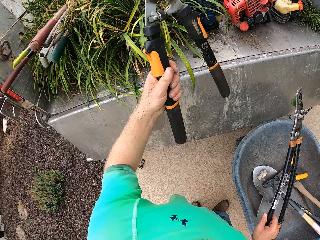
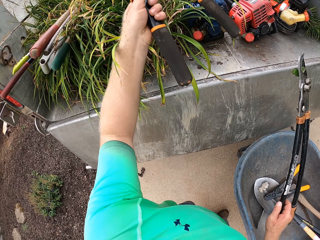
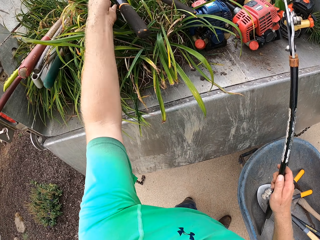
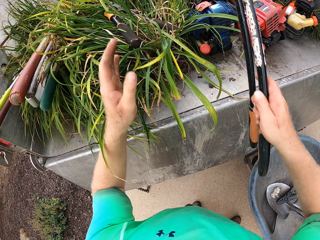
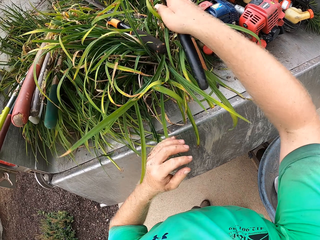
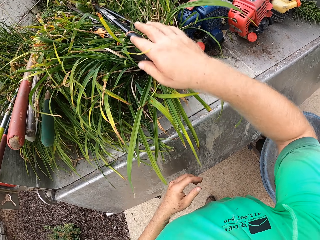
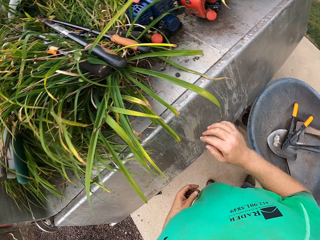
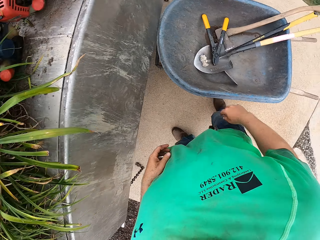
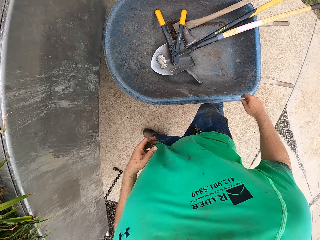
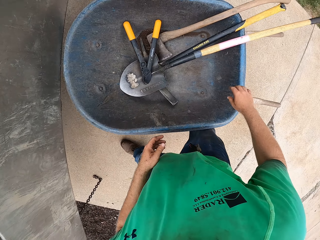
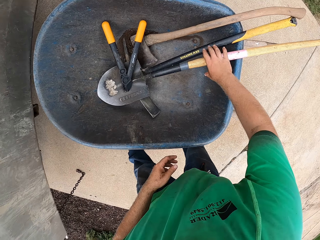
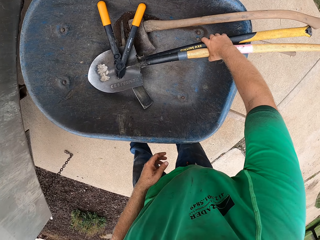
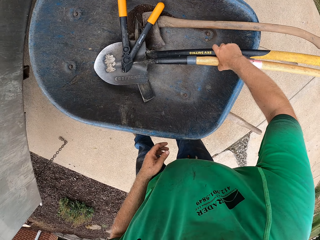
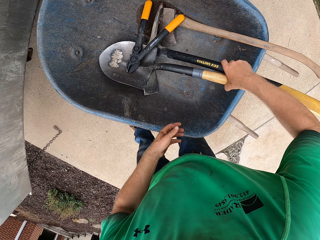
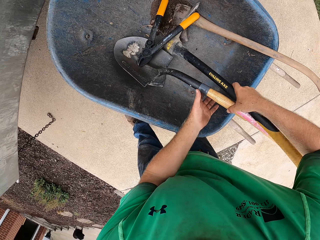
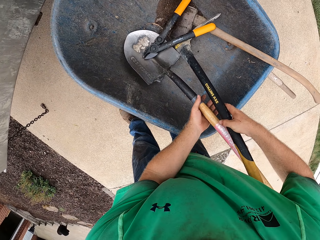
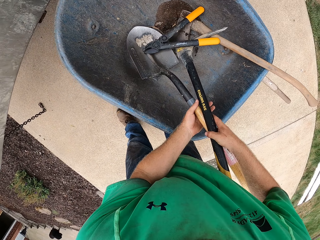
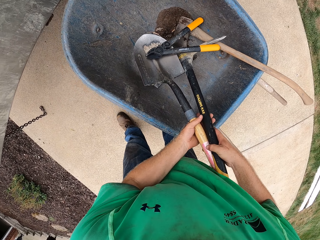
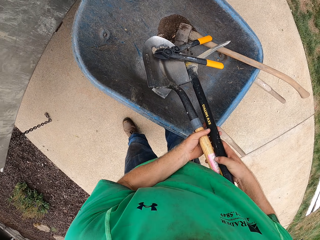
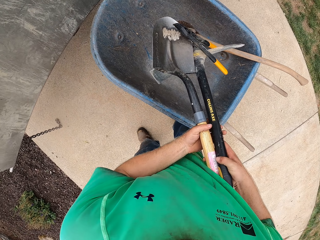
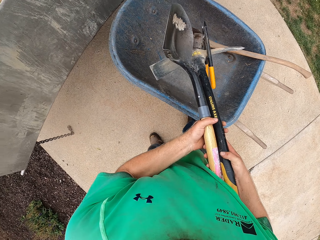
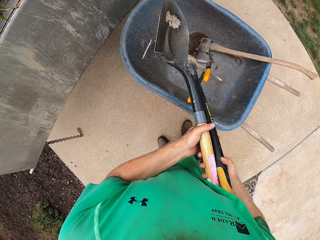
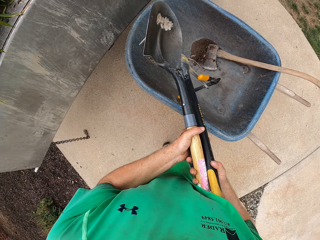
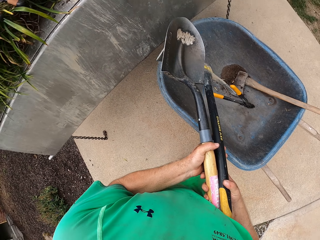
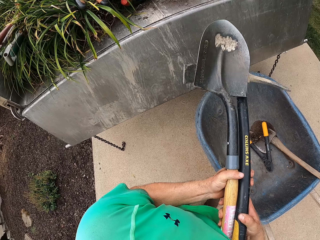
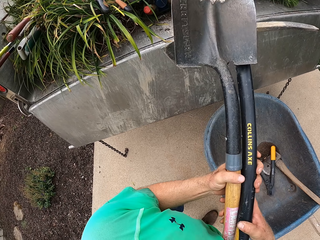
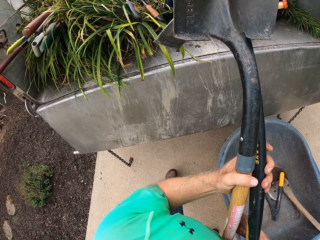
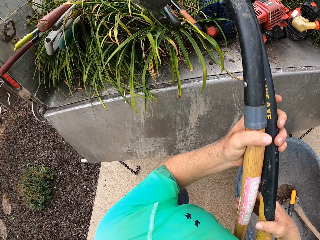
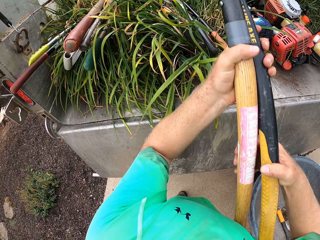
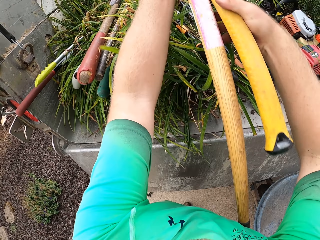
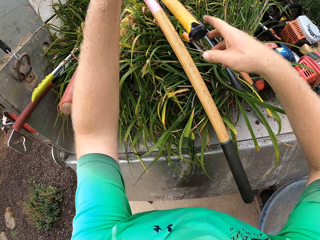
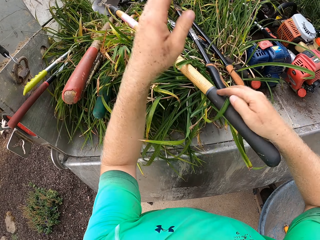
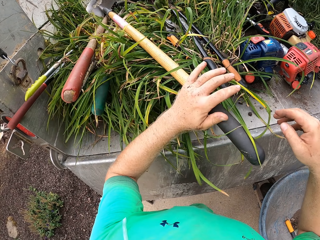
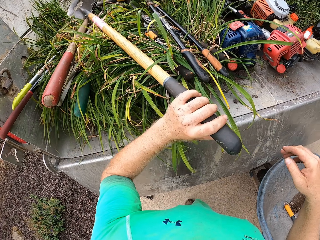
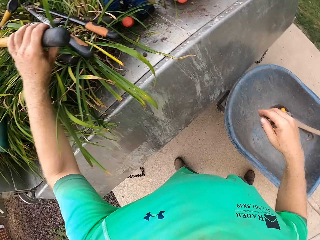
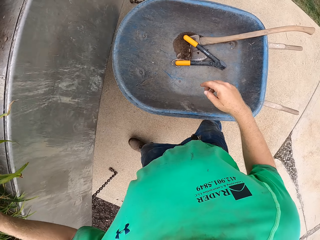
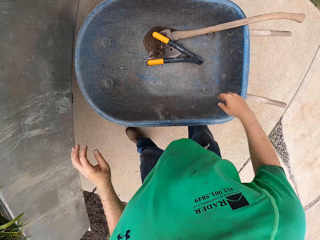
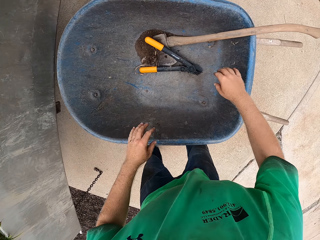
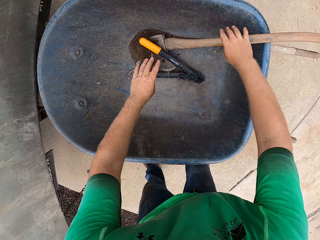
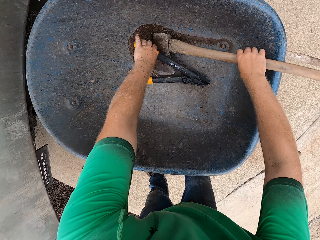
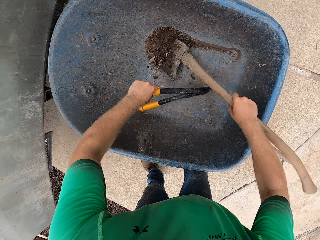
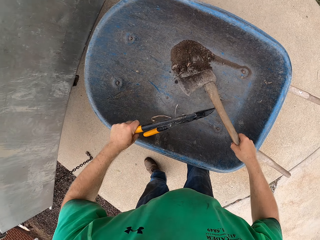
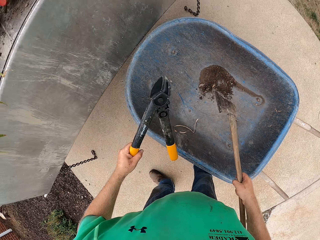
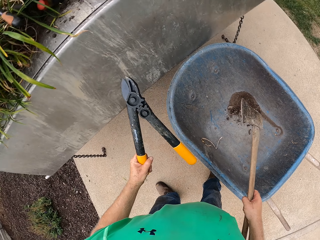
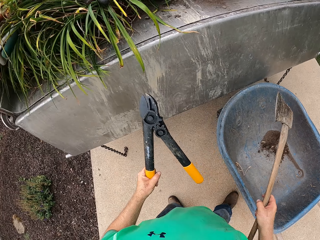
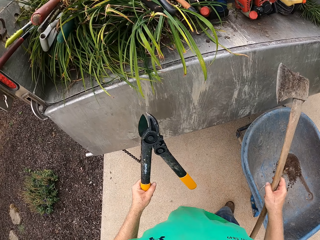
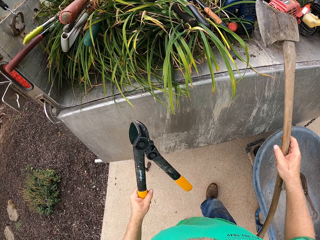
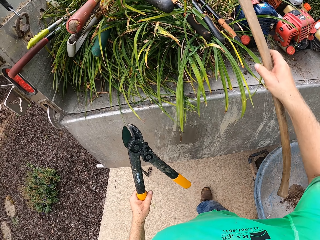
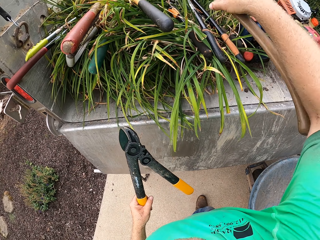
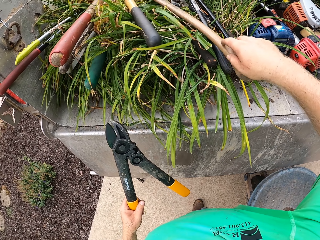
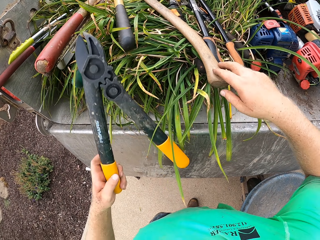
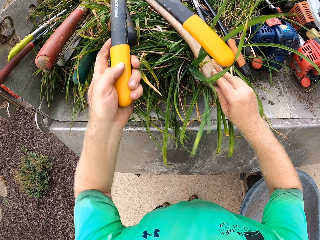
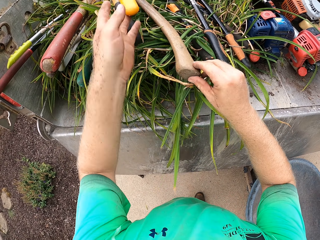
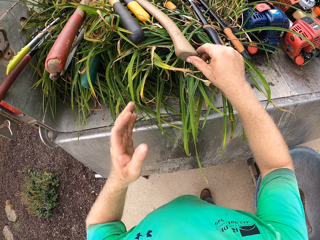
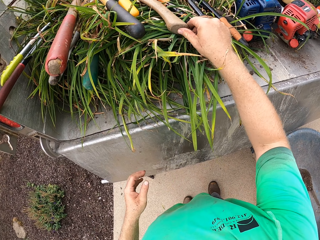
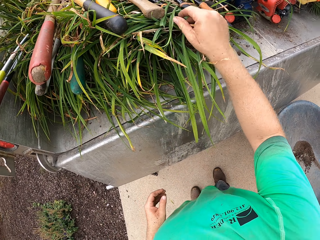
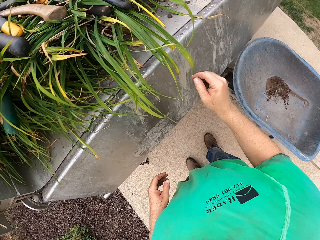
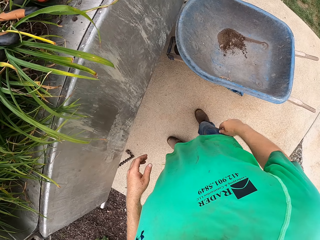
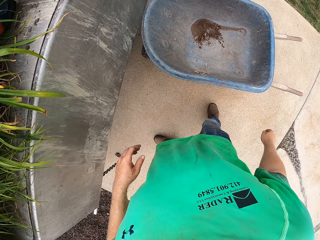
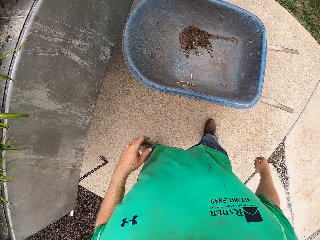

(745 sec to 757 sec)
The camera wearer puts the gardening shear into the truck with his left hand. He puts the gardening shear into the truck with his right hand. He picks the shovel and a pick axe from the wheelbarrow with his hands. He puts the shovel and the pick axe into the truck with his hands. He picks an axe with his right hand from the wheelbarrow. He picks a gardening shear with his left hand from the wheelbarrow. He puts the axe into the truck with his right hand. He puts the gardening shear into the truck with his left hand.

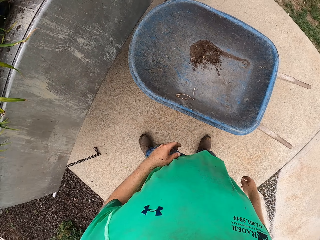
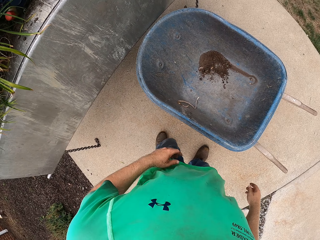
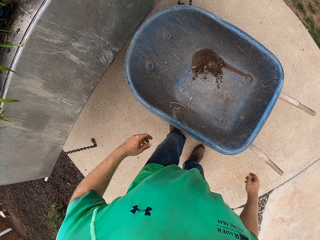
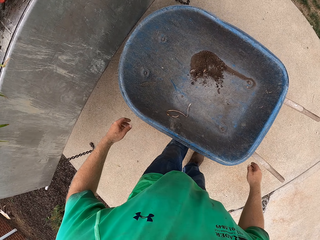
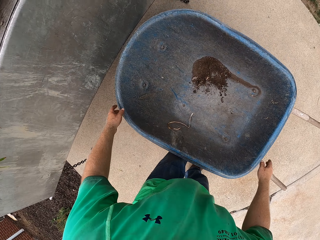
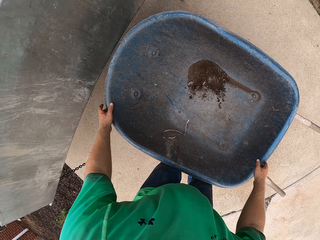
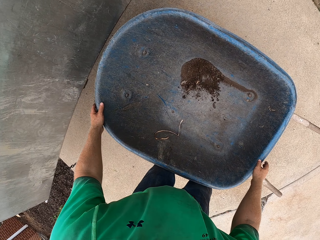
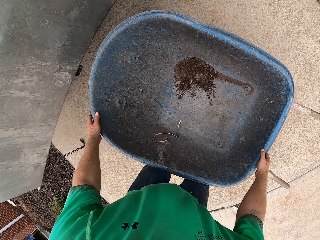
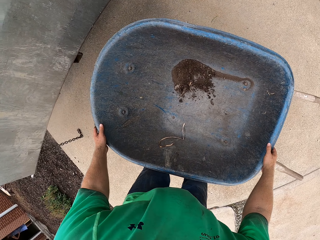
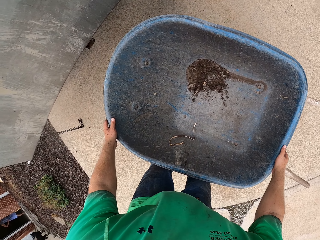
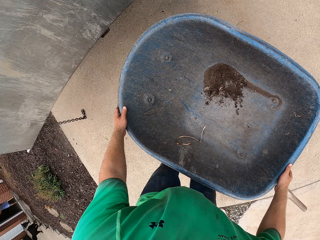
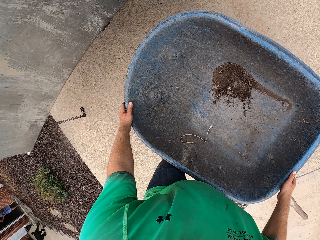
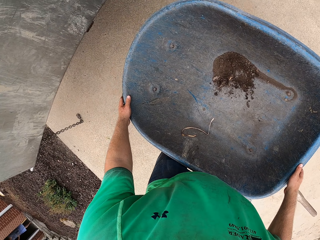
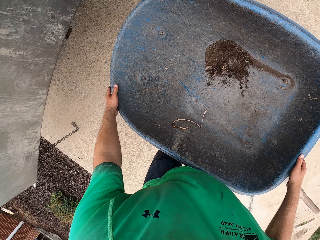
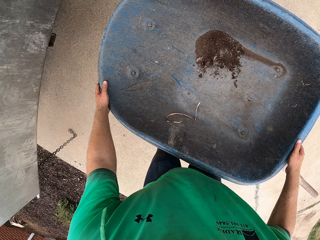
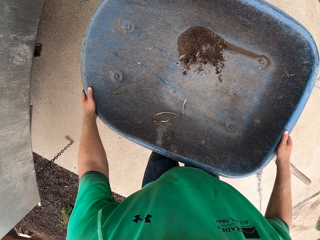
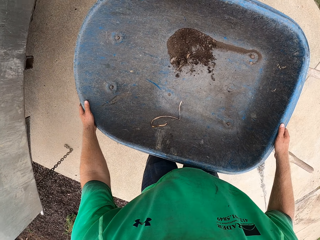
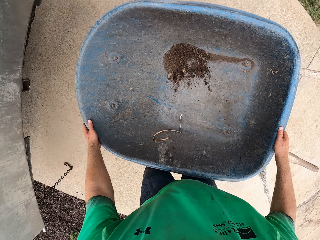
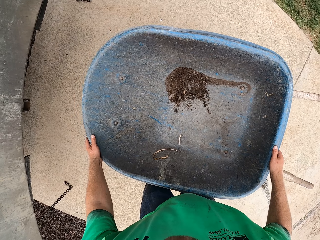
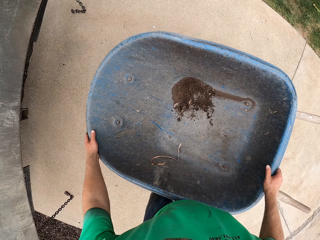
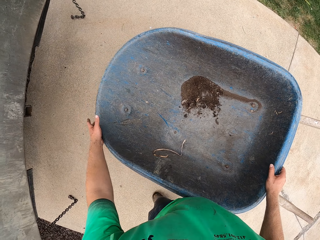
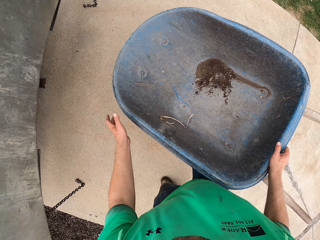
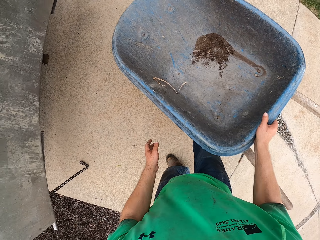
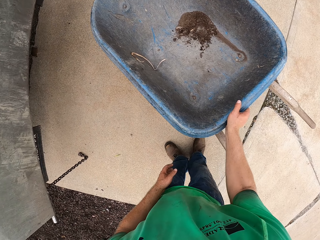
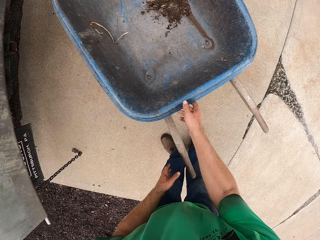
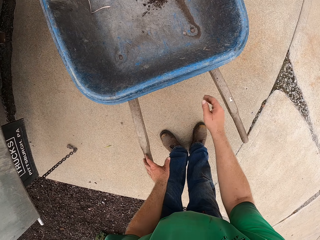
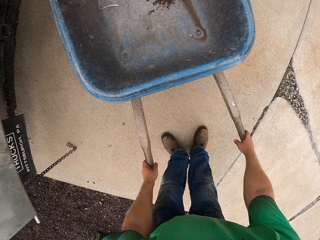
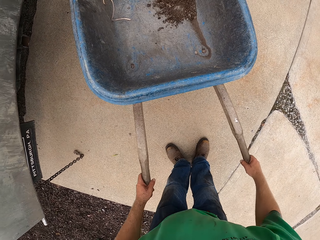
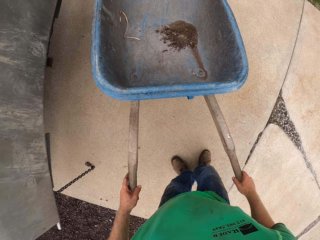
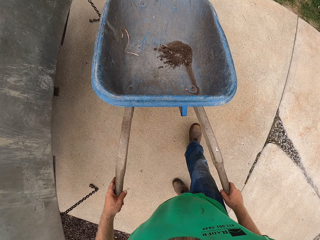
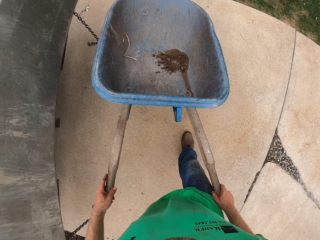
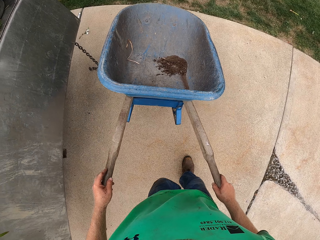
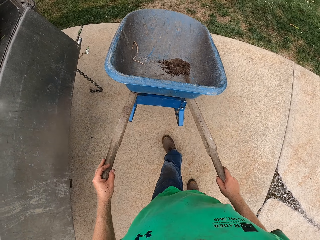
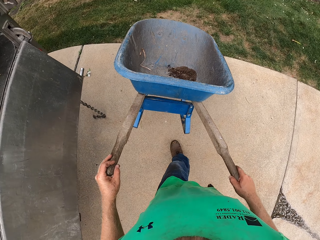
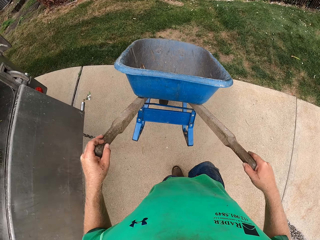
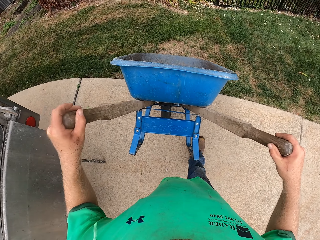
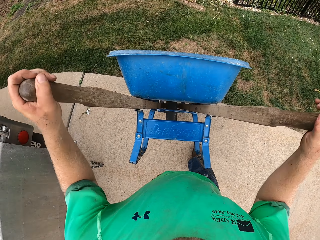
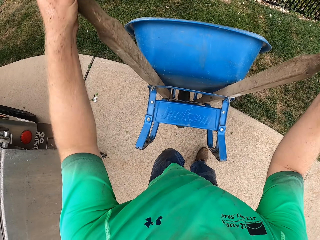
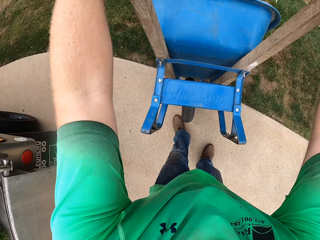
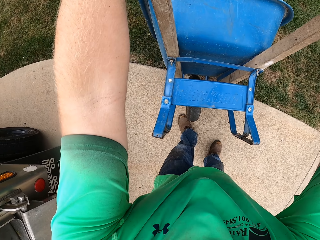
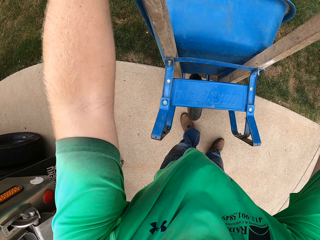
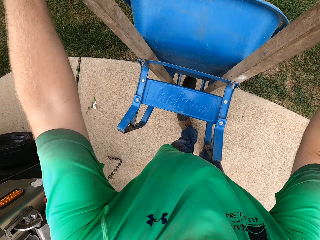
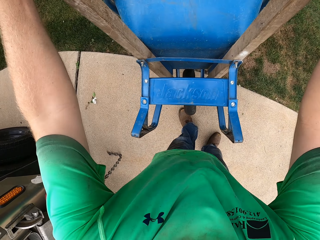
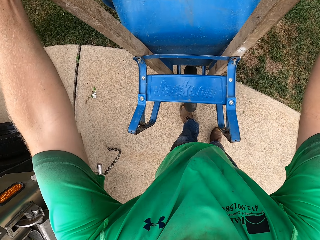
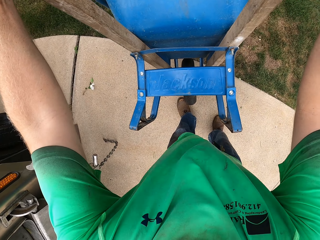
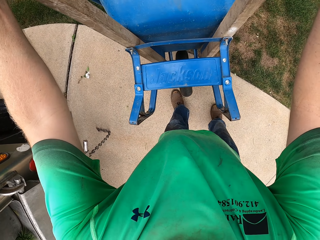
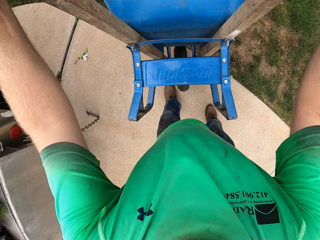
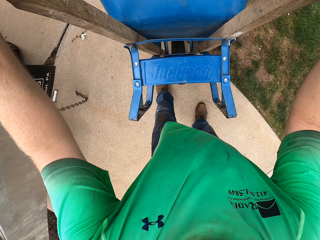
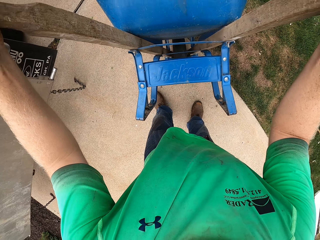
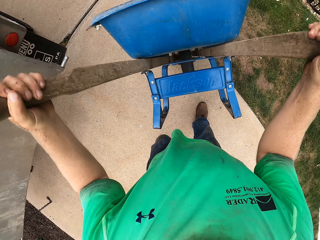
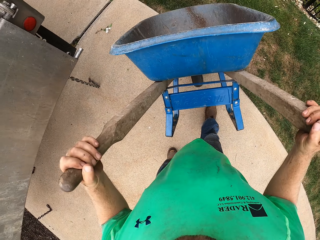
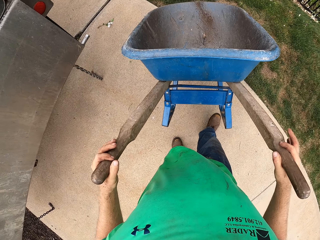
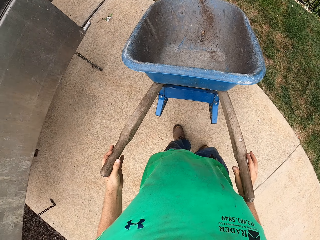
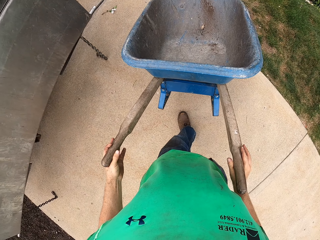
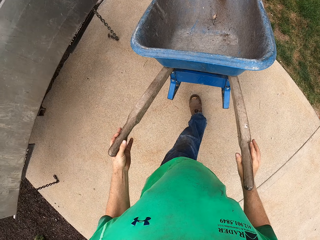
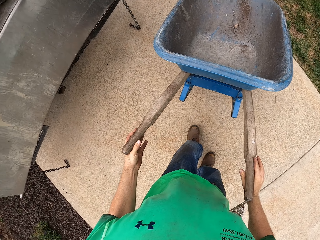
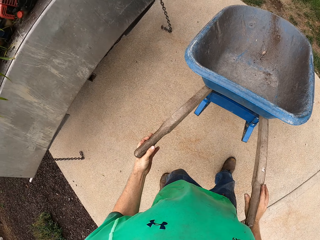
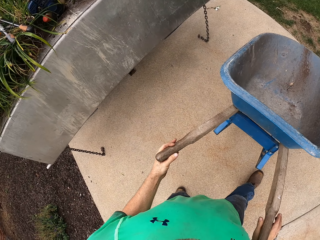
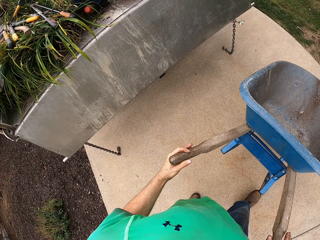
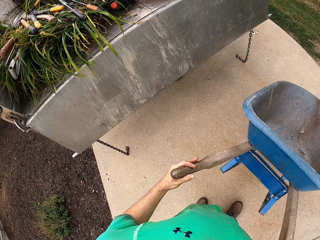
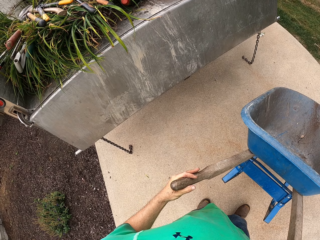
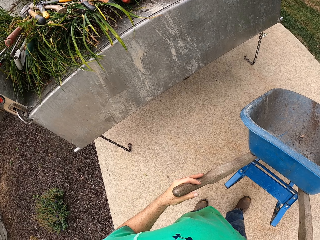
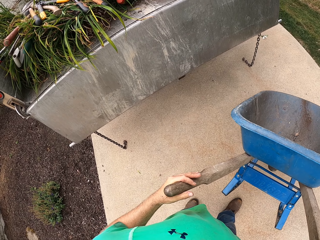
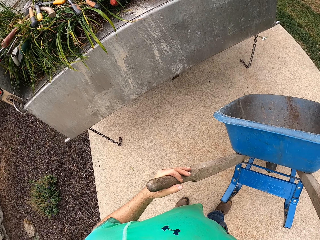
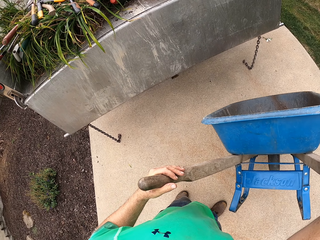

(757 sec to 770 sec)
The camera wearer pushes the wheelbarrow with his hands. He holds the wheelbarrow. He turns the wheelbarrow. He pushes the wheelbarrow. He pours dirt from the wheelbarrow in his hands. He shakes the wheelbarrow. He pushes the wheelbarrow backwards.
